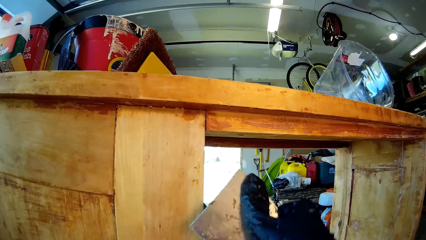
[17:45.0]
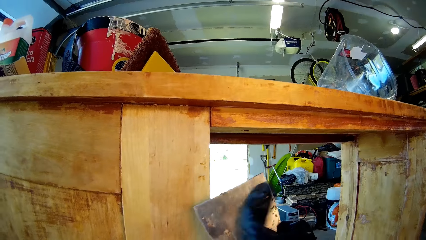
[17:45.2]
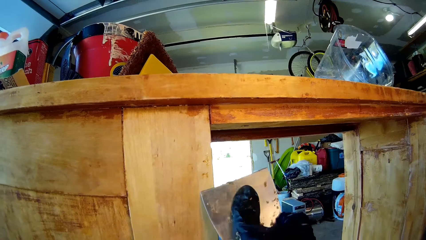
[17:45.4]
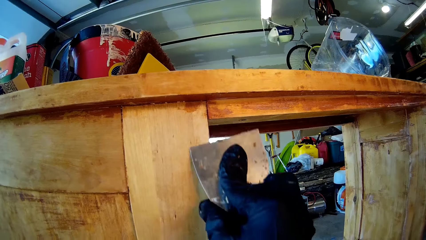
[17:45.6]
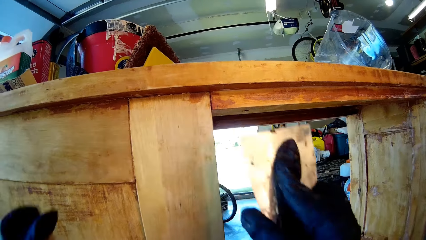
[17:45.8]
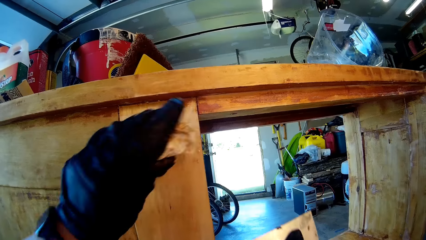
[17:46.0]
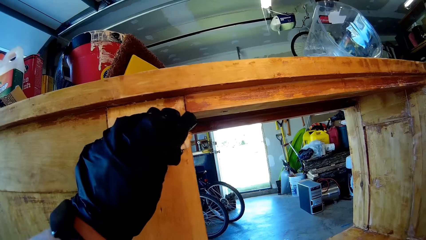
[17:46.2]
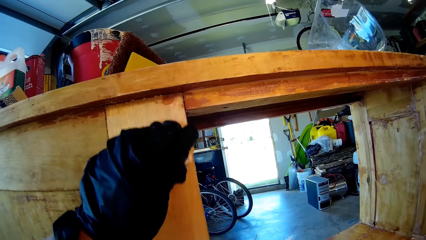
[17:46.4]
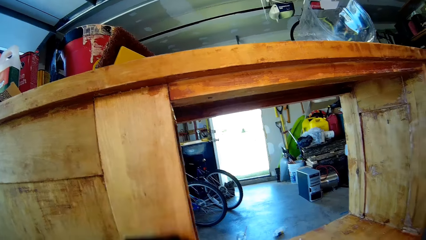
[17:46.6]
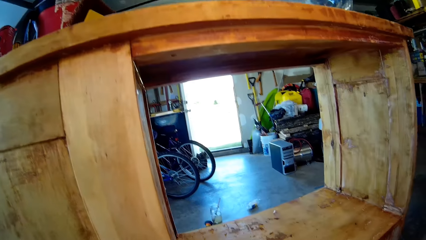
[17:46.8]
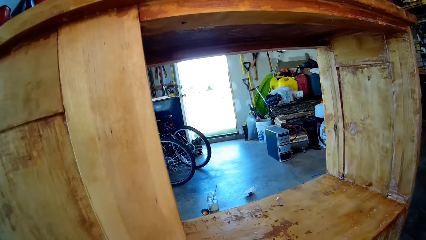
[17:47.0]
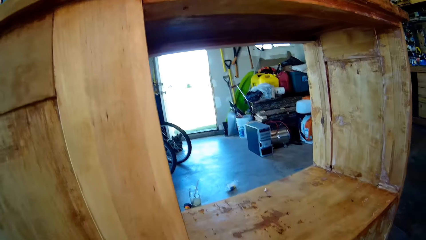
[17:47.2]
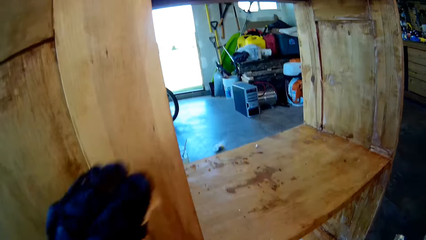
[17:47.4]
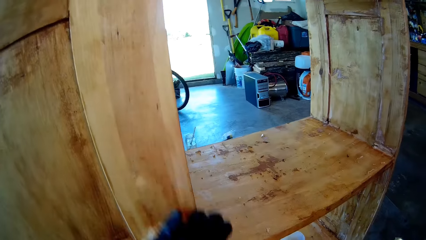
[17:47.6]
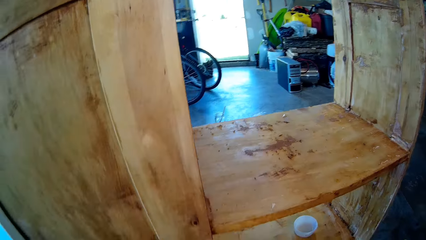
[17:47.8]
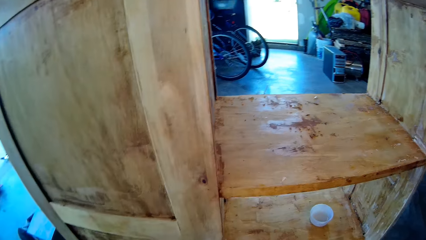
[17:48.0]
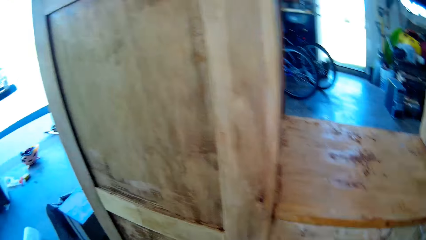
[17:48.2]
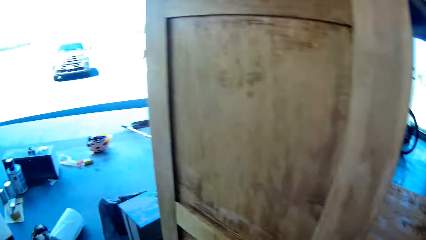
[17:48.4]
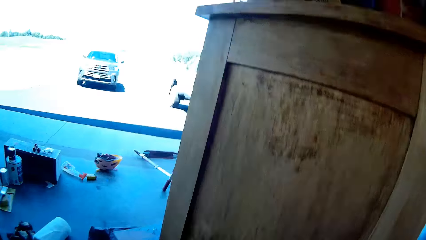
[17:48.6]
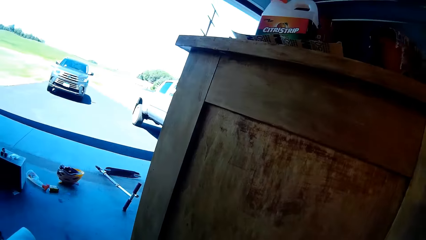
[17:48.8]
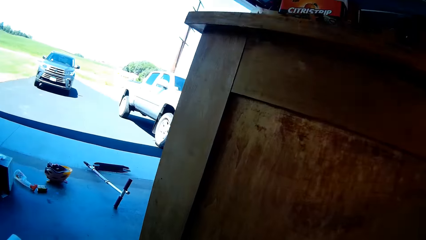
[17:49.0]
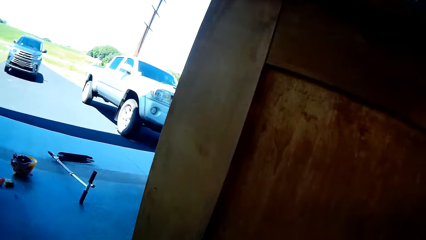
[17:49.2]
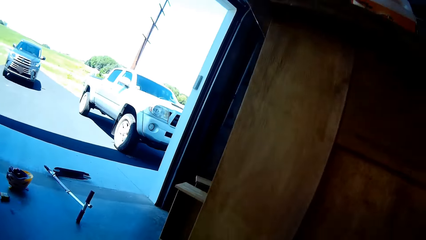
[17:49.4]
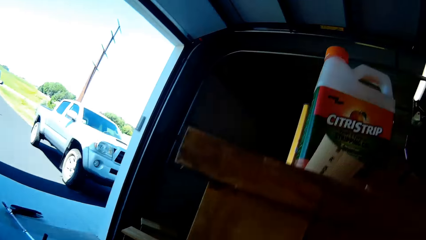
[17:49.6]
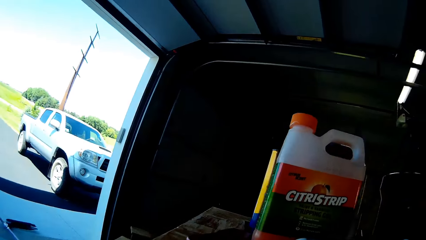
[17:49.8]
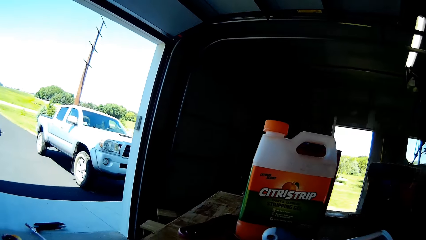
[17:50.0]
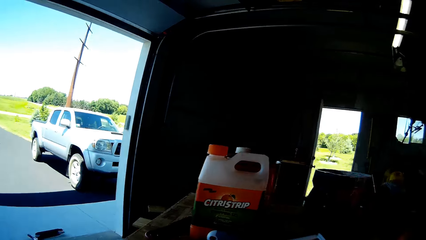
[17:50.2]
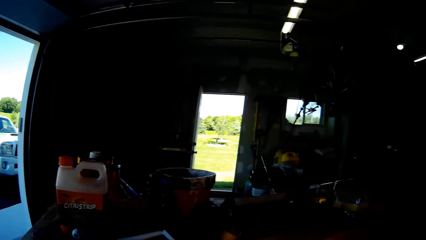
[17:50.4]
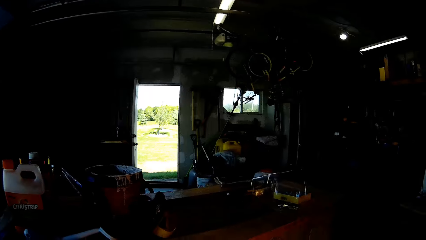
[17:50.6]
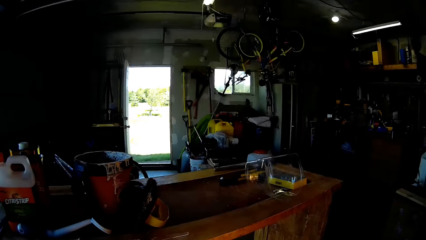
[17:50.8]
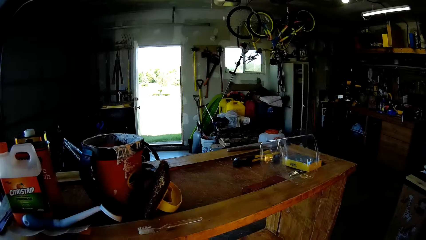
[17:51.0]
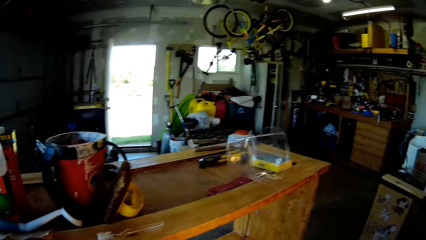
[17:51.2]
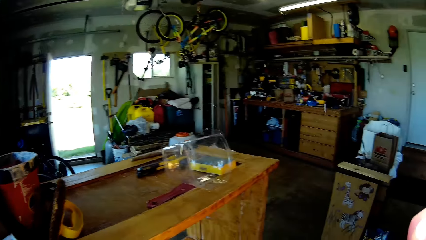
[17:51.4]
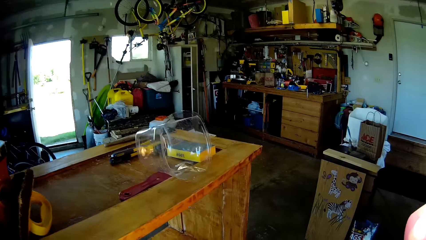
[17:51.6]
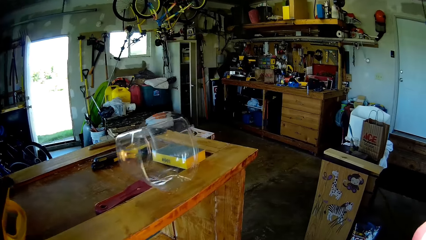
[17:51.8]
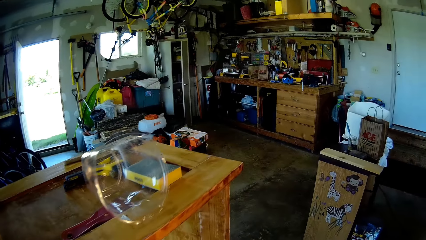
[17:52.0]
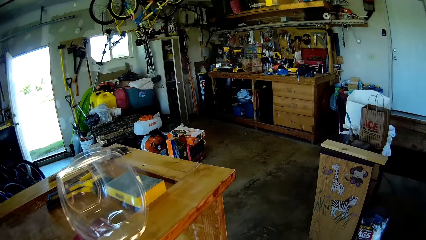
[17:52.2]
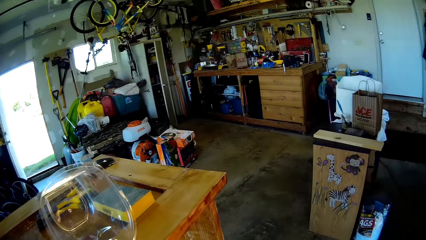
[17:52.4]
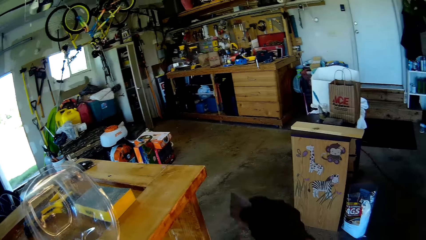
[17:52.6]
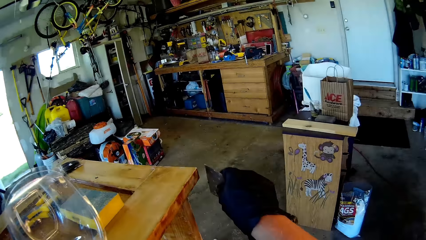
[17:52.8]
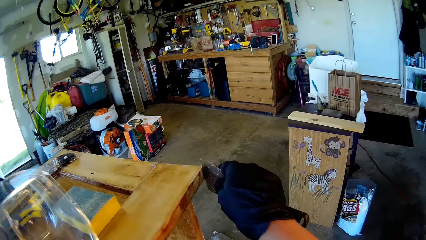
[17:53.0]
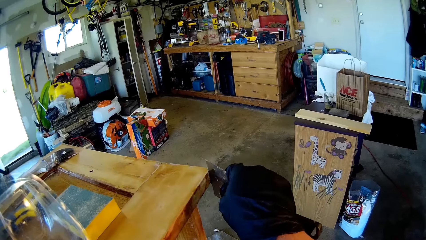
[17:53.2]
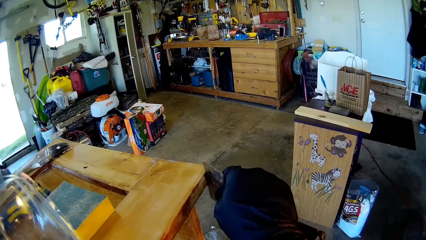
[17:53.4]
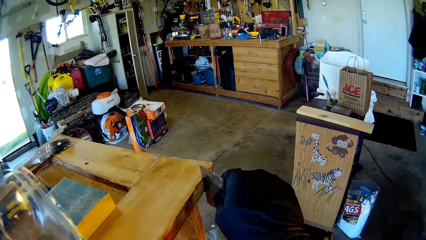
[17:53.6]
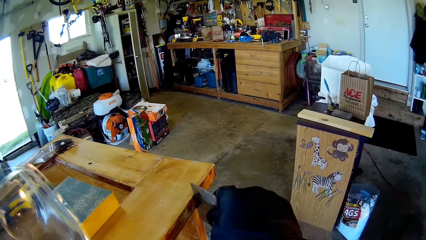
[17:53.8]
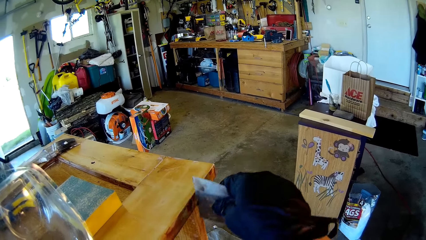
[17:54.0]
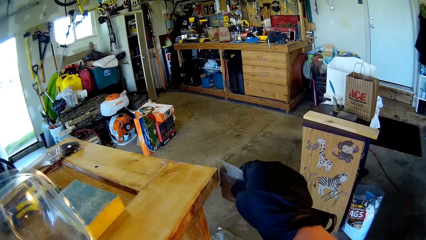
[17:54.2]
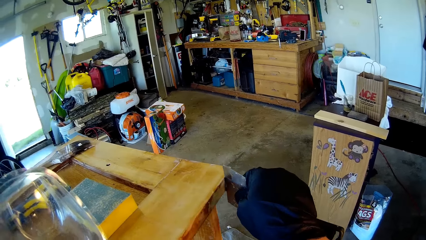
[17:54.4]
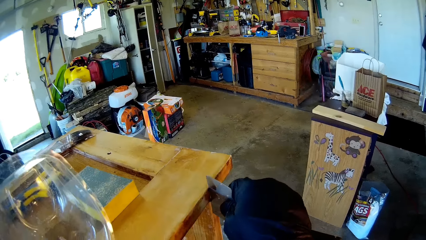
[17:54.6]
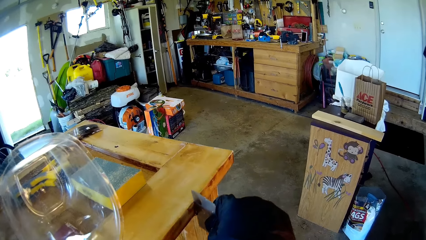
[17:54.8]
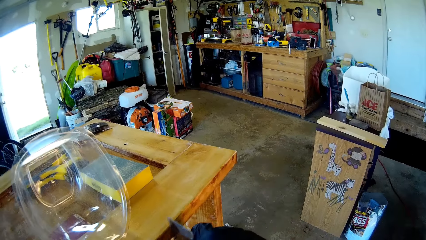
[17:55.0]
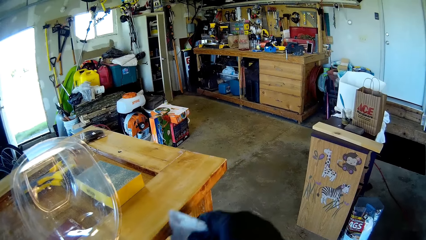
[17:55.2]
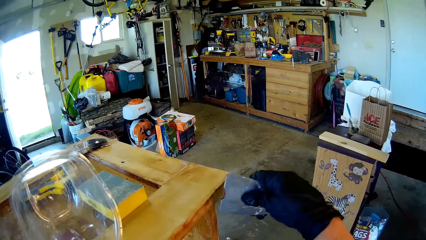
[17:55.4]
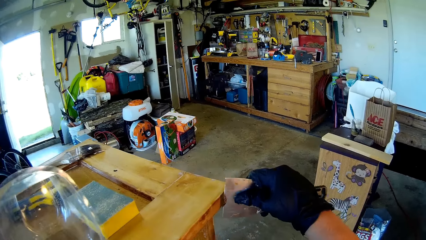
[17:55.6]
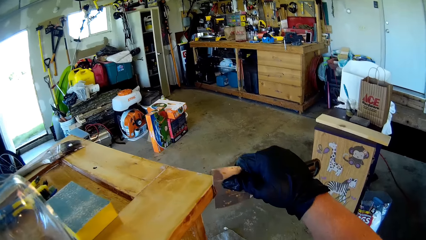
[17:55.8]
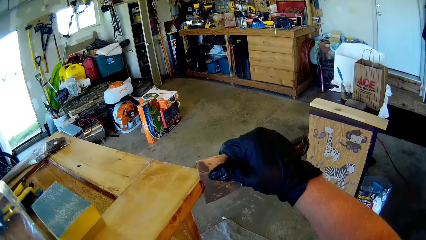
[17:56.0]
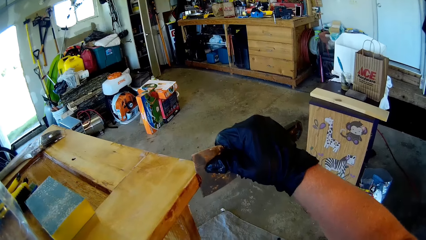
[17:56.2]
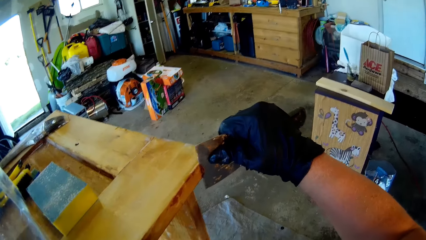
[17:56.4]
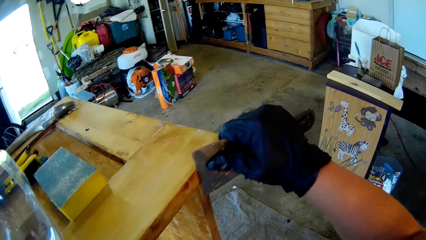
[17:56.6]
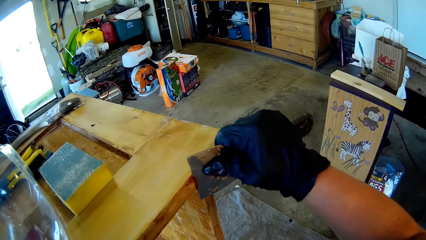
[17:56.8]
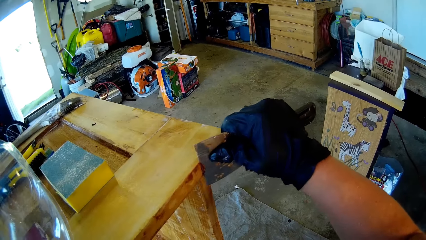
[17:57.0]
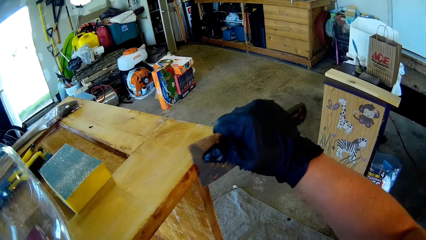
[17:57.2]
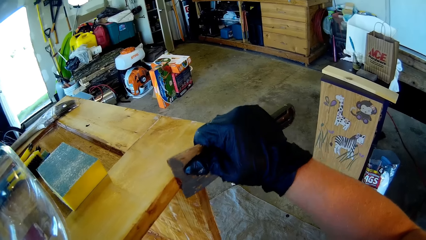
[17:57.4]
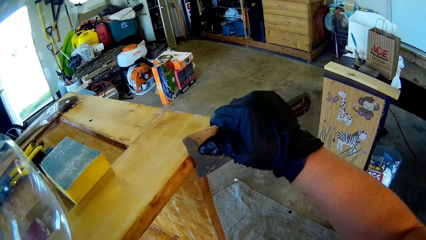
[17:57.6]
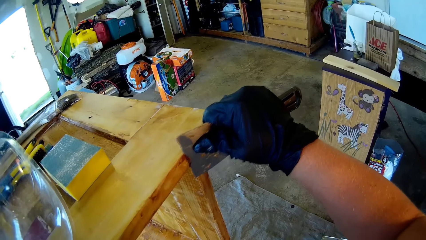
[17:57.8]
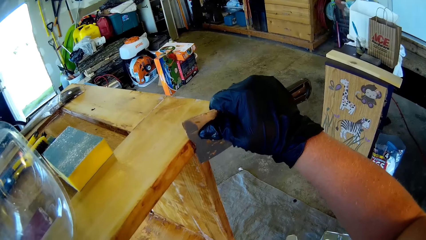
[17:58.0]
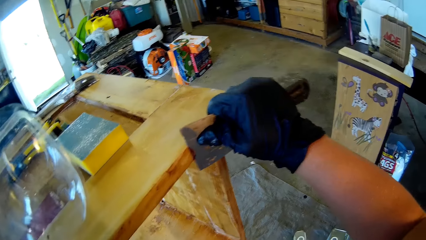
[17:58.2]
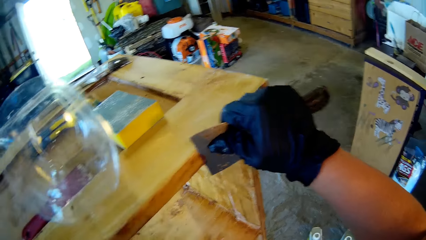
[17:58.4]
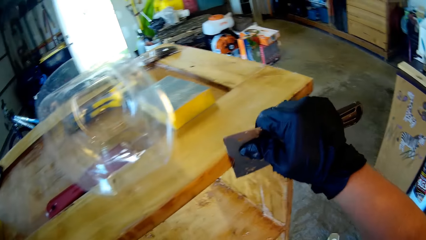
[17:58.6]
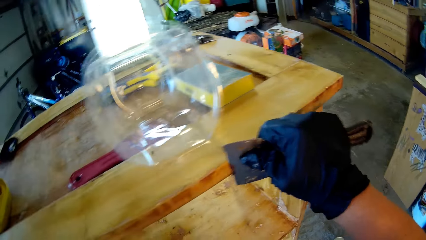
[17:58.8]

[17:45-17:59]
The camera wearer wipes the wood with a wiping cloth. They look up on the wood. They remove dirt on the wood with a scraper.

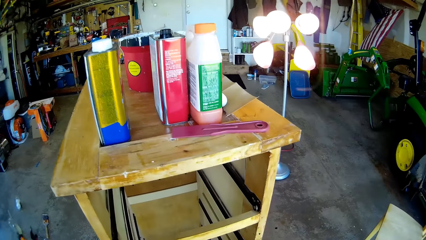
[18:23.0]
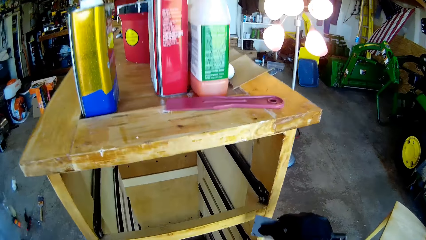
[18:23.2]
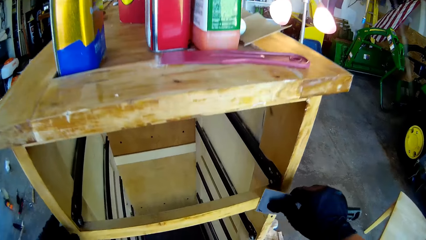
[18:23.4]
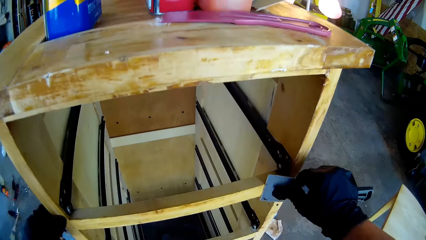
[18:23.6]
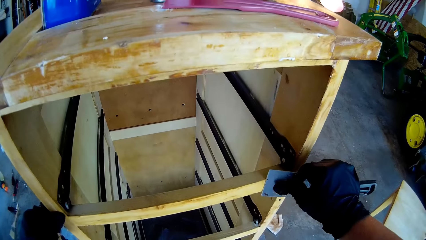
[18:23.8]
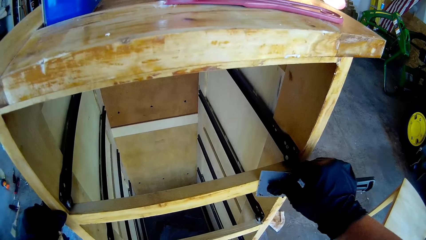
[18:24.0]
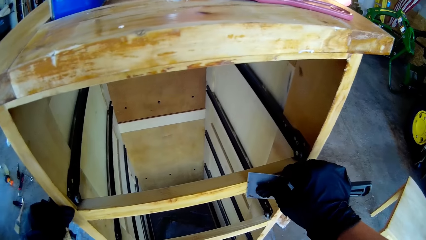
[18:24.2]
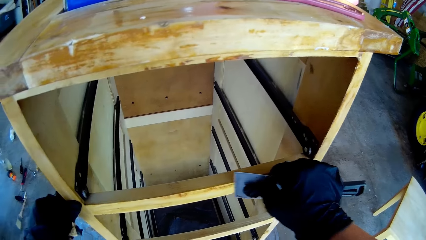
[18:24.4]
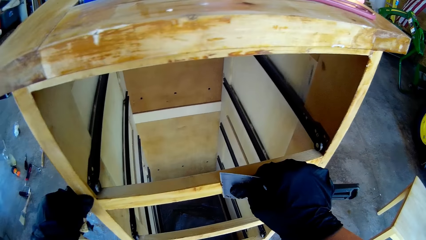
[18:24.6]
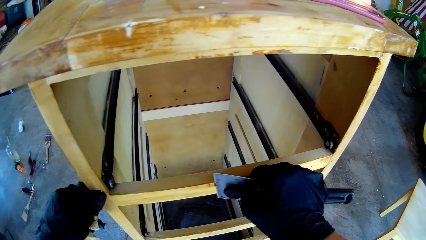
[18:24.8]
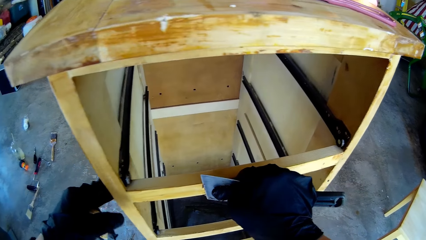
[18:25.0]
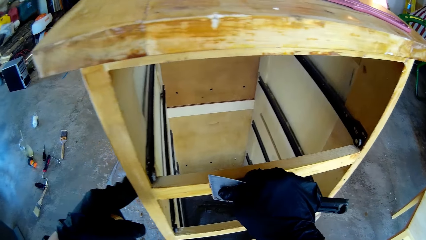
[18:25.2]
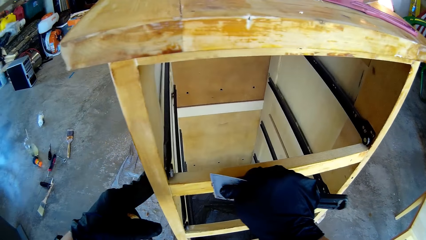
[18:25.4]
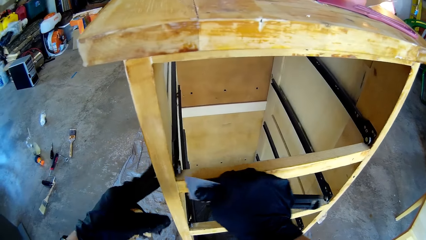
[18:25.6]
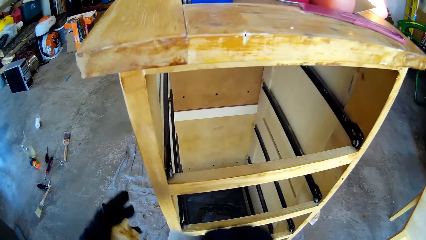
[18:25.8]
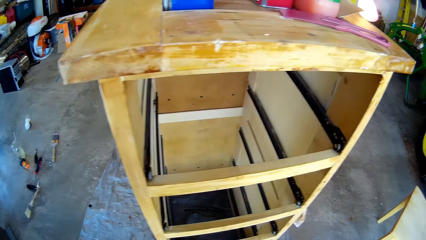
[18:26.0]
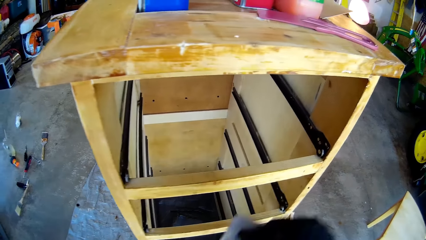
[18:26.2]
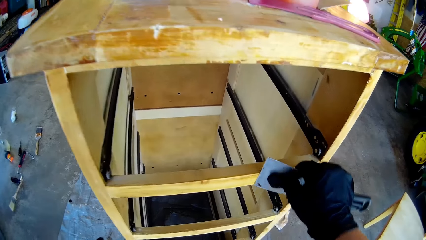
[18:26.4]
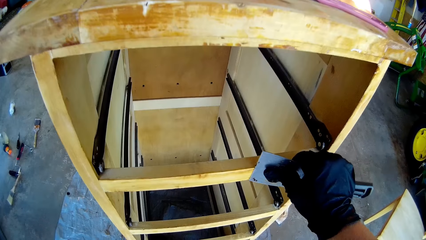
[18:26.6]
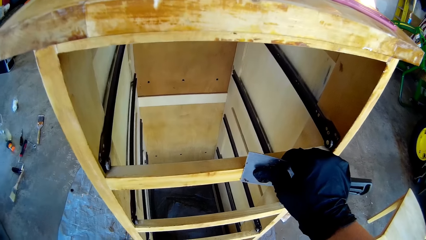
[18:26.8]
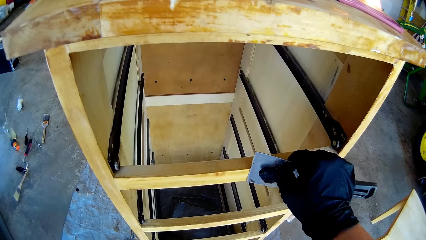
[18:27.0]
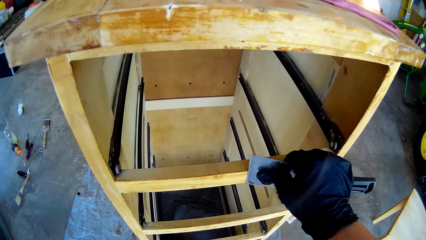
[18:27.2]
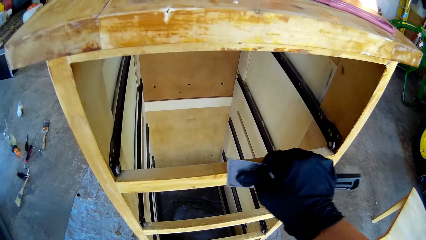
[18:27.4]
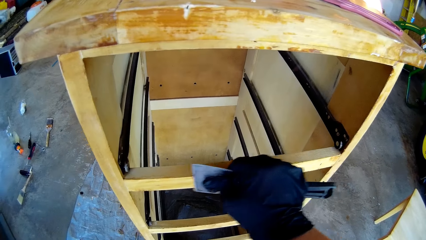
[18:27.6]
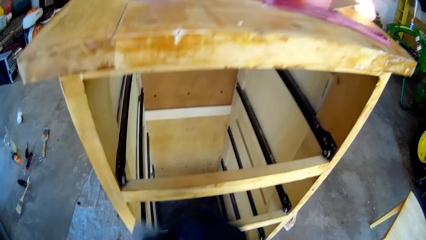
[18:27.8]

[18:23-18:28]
The camera wearer scrapes a wooden stand with a scraper or wood chisel.
